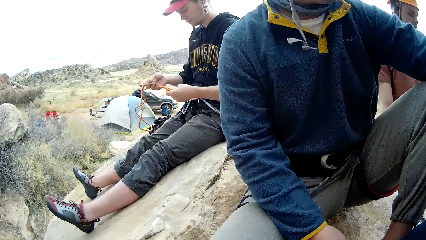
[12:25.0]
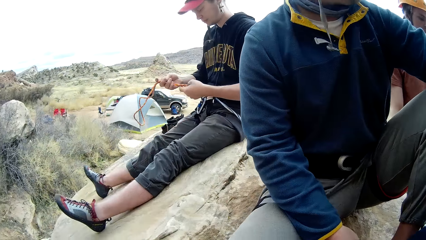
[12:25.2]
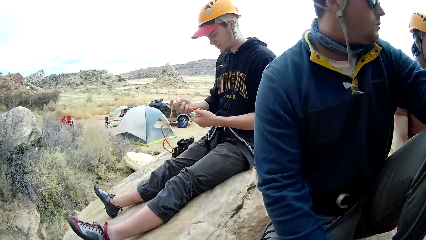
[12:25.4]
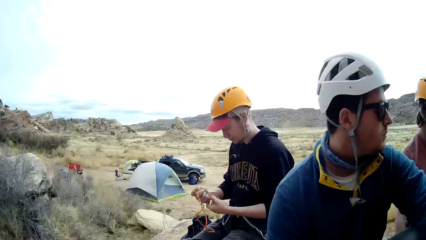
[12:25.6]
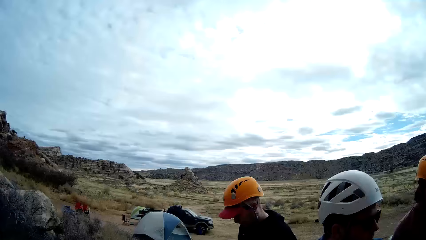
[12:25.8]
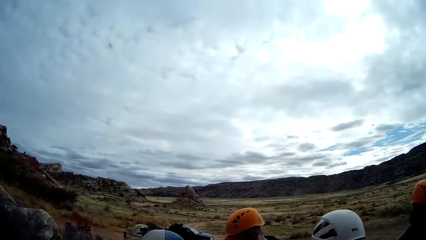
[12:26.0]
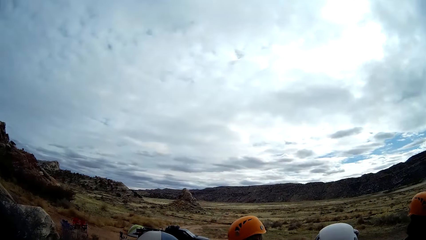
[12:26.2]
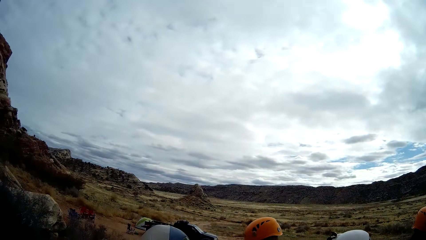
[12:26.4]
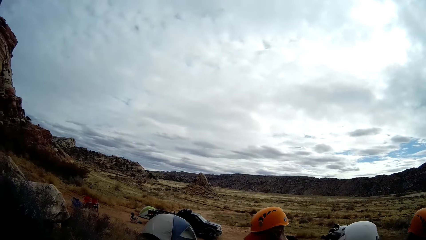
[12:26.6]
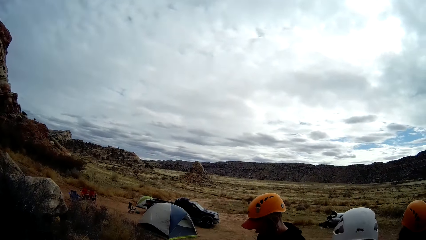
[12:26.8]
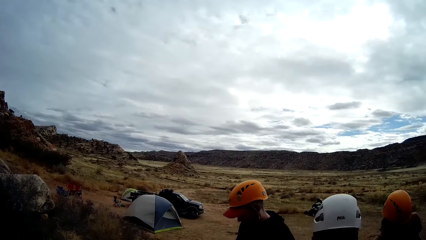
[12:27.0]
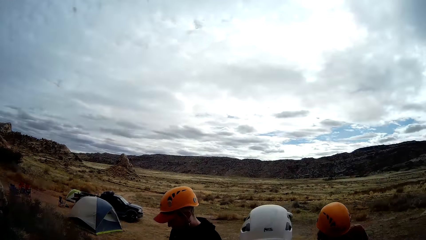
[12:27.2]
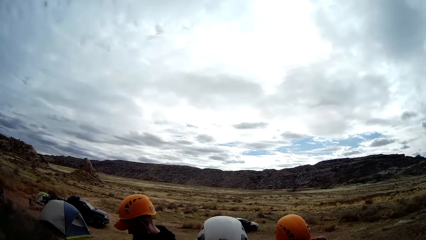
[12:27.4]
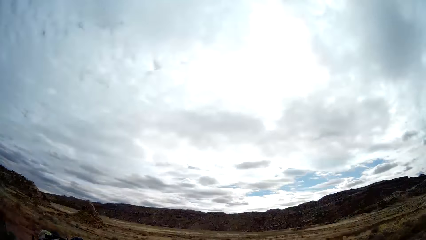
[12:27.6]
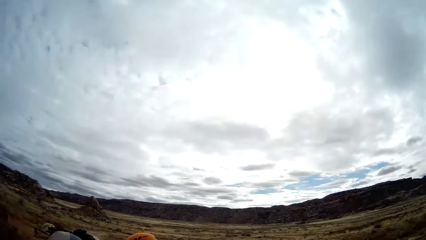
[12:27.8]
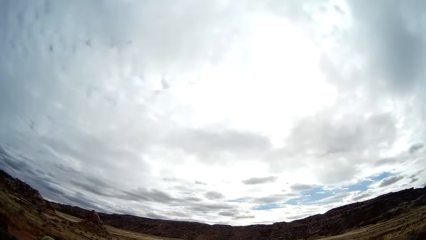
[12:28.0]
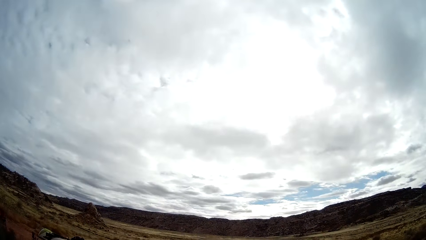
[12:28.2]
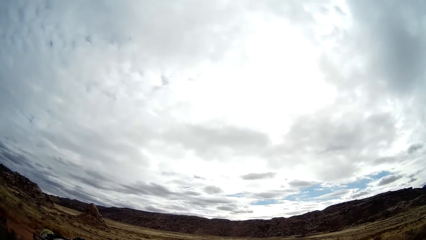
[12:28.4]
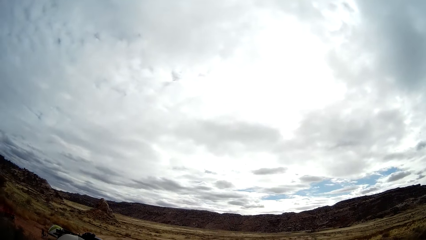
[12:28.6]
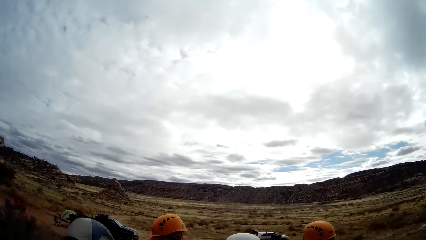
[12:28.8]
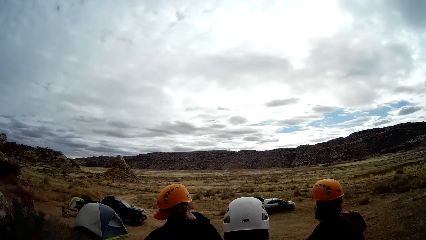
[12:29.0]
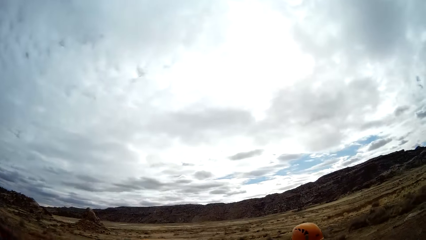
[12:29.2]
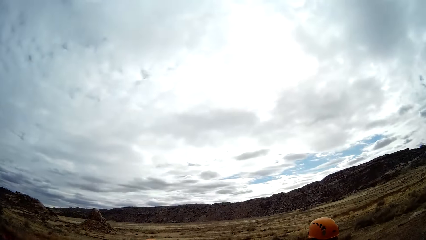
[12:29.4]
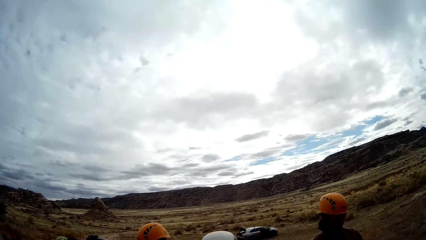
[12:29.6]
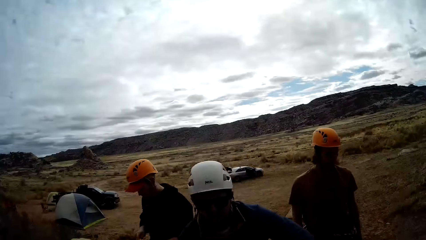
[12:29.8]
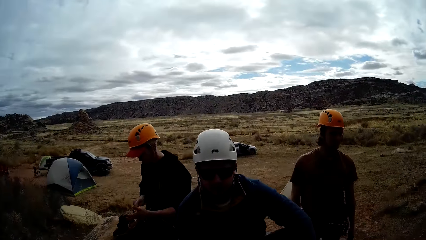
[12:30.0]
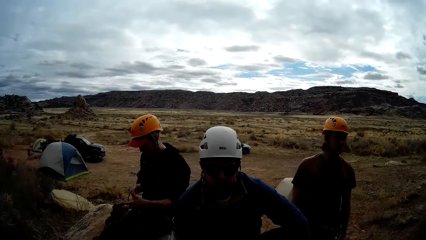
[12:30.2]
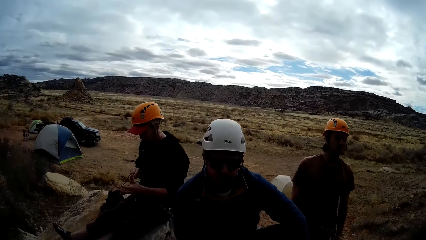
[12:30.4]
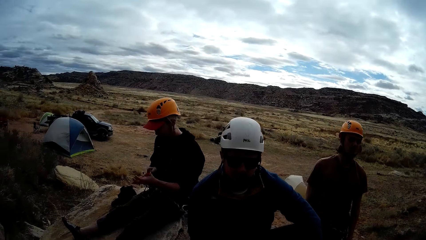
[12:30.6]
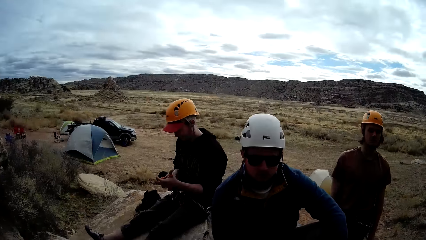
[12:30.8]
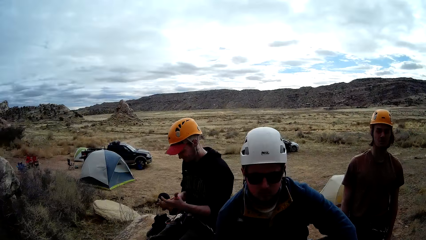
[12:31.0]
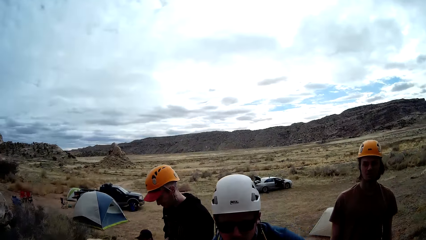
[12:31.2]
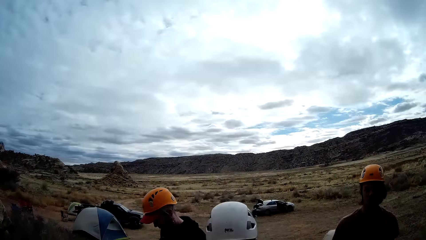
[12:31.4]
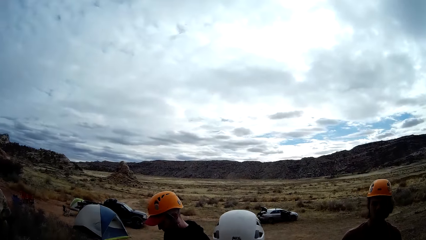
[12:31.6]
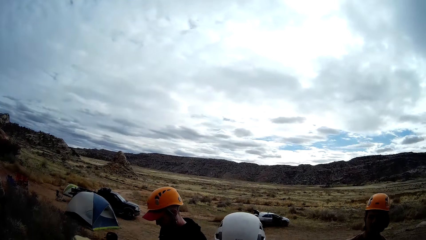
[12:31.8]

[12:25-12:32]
The camera wearer looks around.

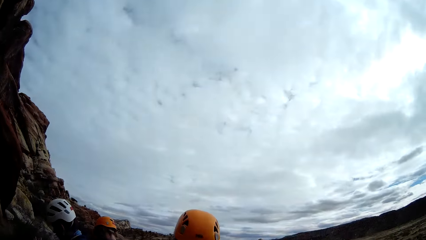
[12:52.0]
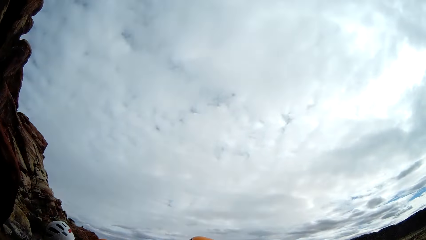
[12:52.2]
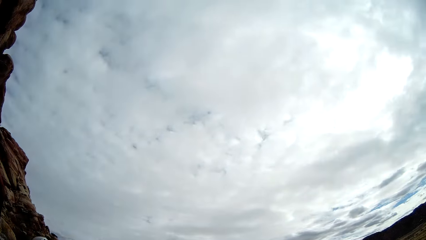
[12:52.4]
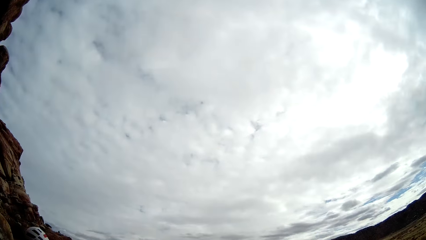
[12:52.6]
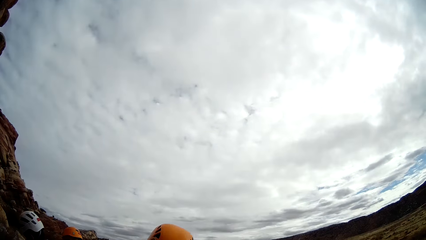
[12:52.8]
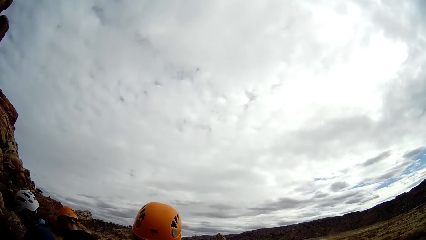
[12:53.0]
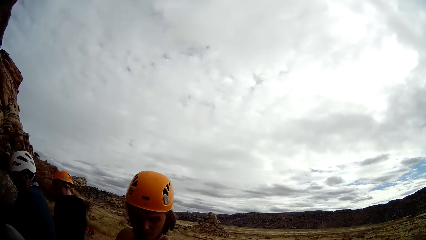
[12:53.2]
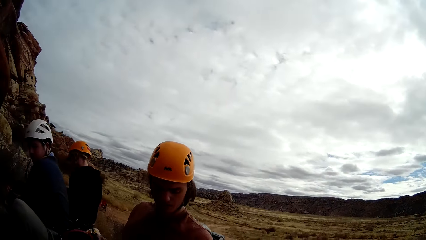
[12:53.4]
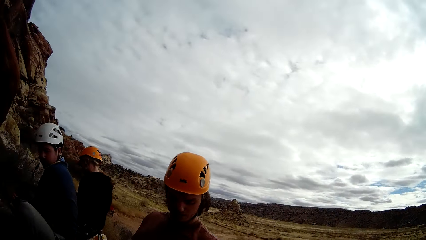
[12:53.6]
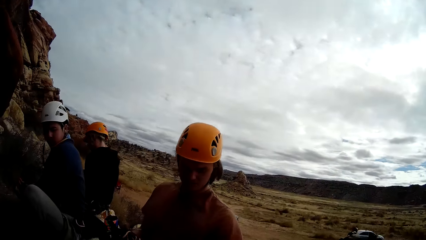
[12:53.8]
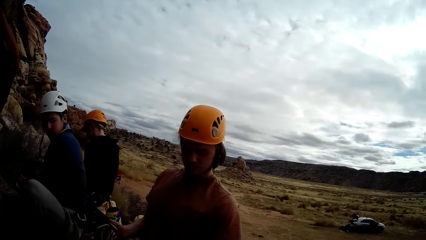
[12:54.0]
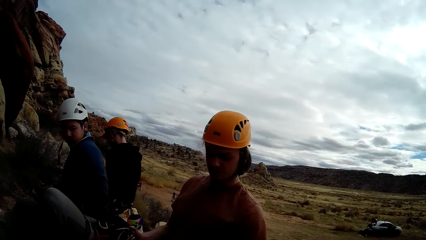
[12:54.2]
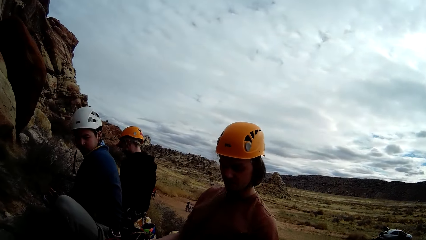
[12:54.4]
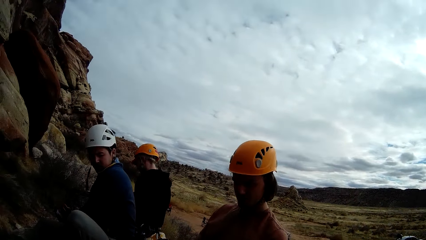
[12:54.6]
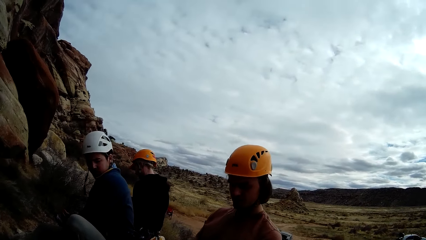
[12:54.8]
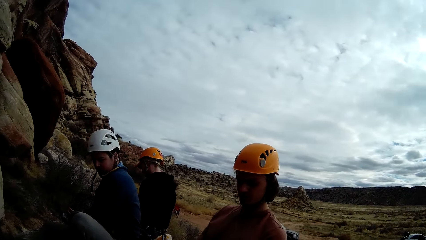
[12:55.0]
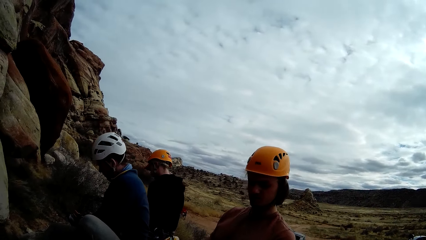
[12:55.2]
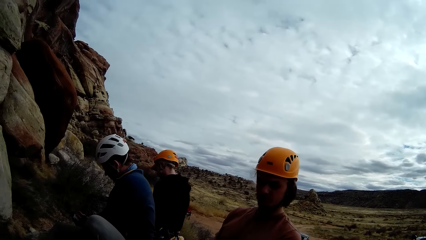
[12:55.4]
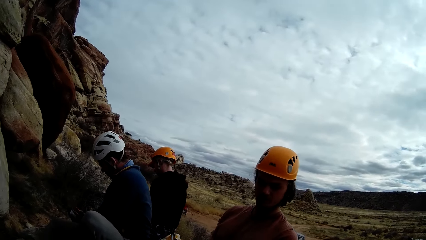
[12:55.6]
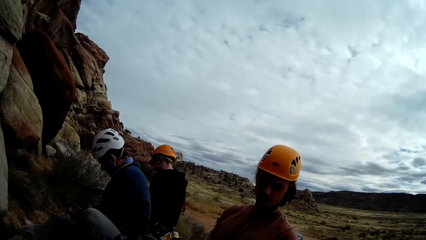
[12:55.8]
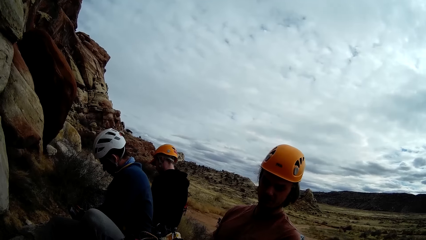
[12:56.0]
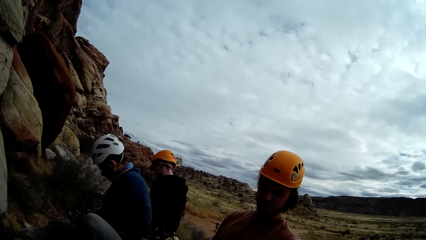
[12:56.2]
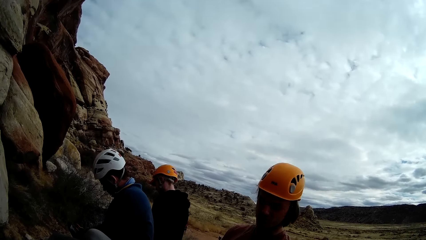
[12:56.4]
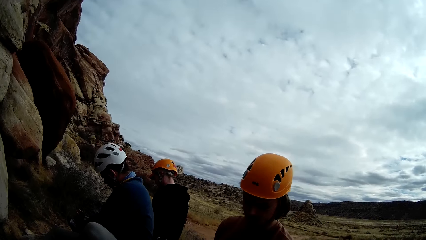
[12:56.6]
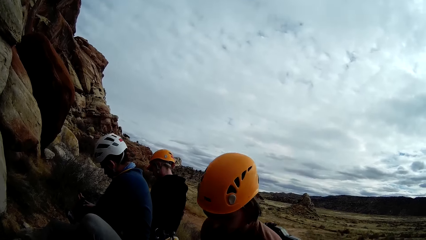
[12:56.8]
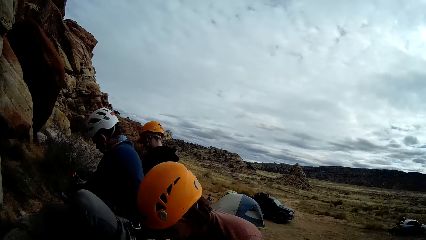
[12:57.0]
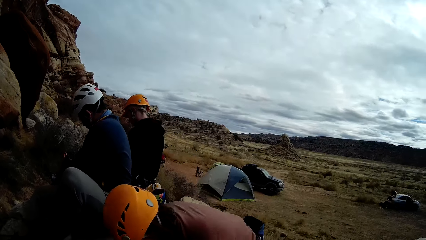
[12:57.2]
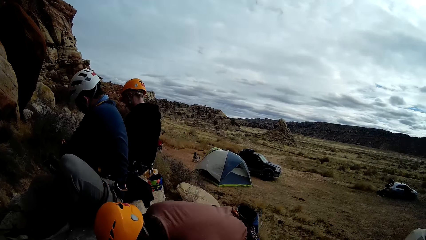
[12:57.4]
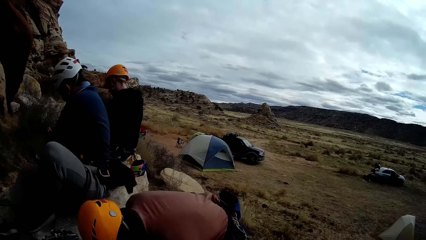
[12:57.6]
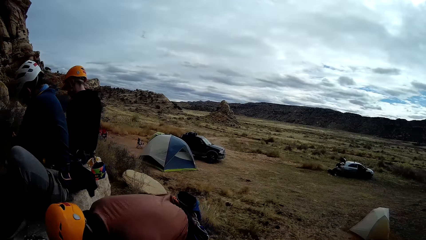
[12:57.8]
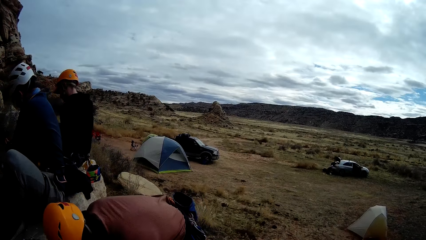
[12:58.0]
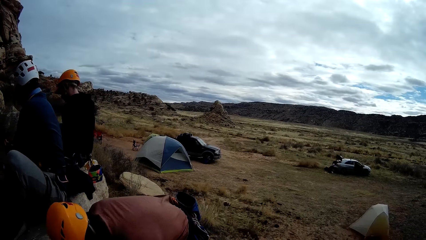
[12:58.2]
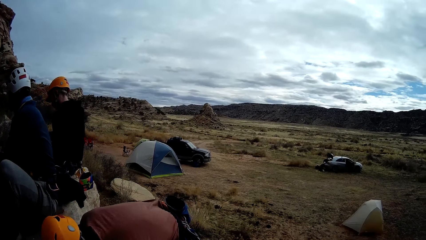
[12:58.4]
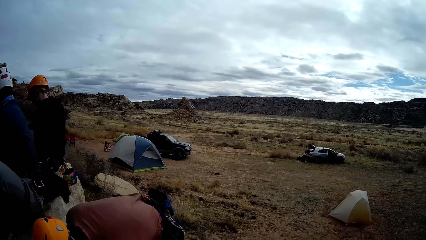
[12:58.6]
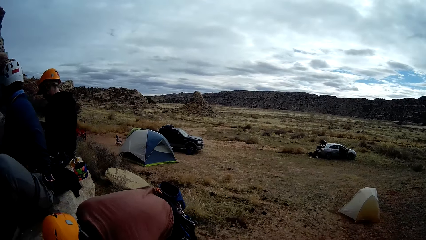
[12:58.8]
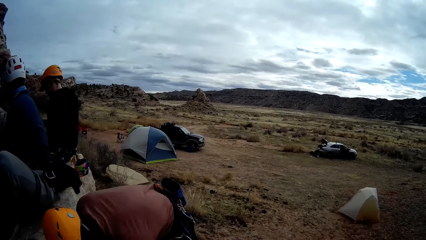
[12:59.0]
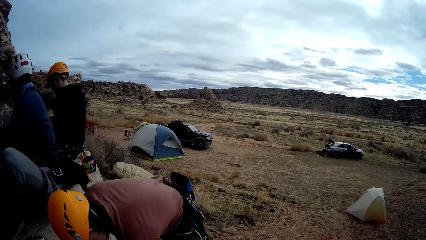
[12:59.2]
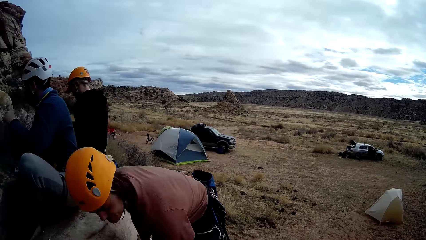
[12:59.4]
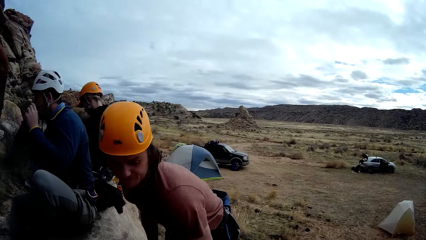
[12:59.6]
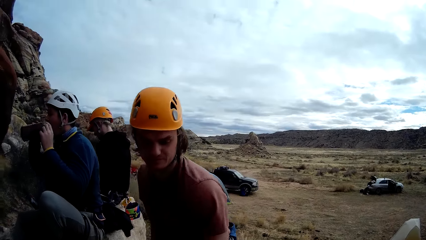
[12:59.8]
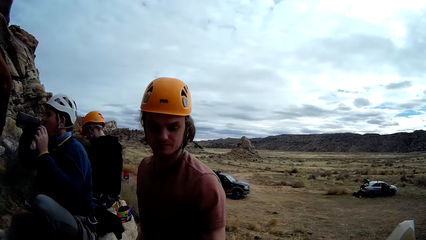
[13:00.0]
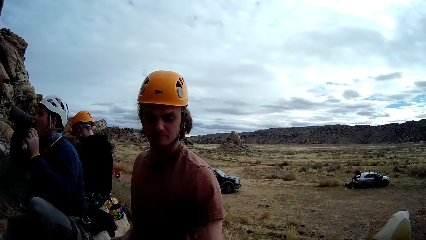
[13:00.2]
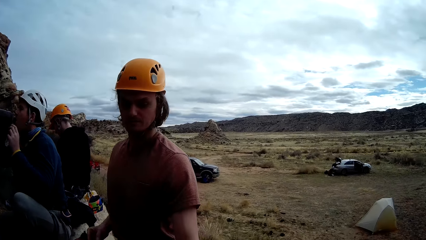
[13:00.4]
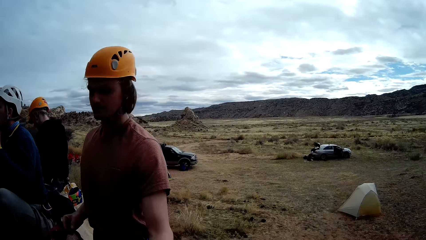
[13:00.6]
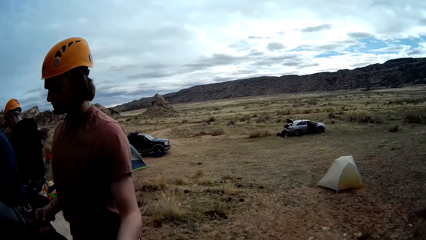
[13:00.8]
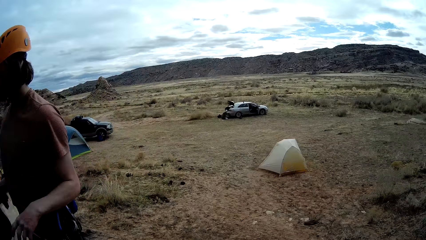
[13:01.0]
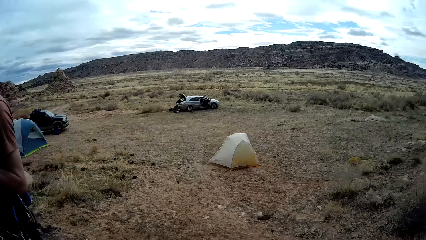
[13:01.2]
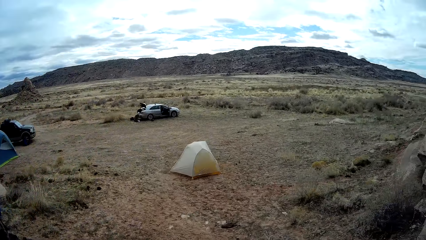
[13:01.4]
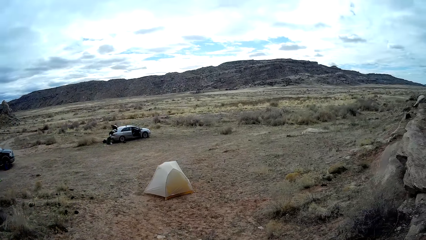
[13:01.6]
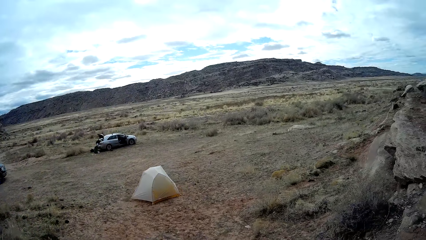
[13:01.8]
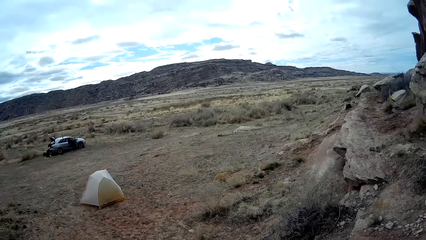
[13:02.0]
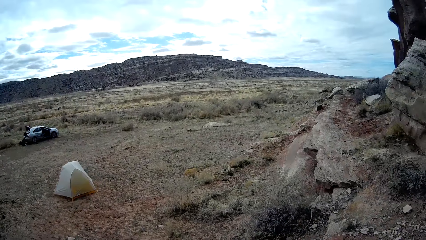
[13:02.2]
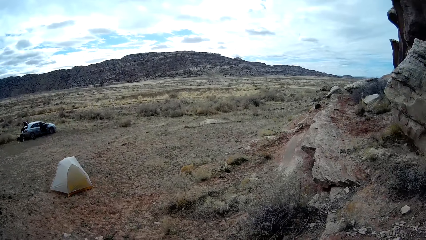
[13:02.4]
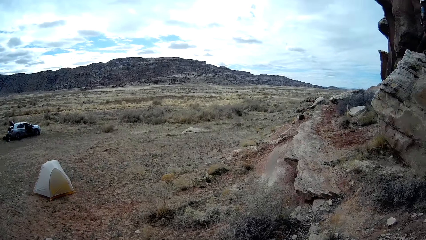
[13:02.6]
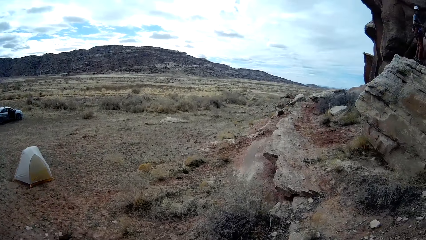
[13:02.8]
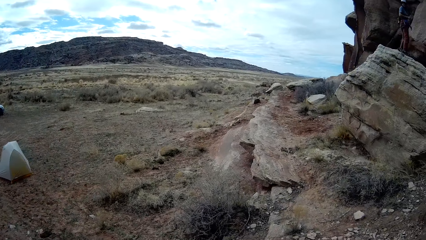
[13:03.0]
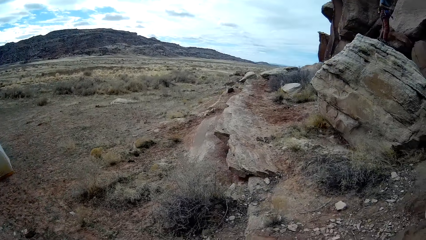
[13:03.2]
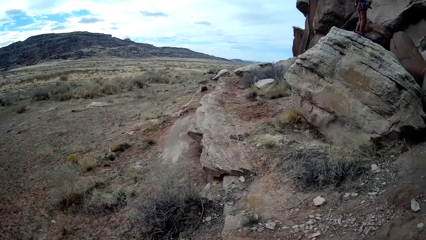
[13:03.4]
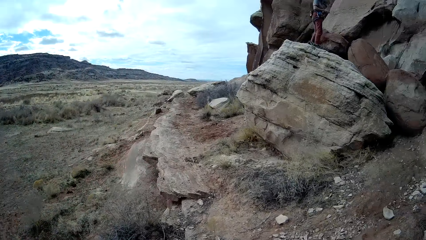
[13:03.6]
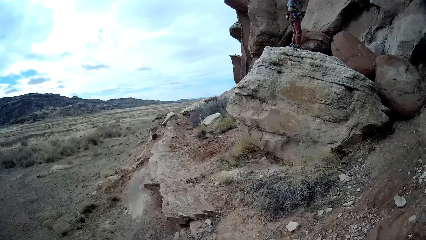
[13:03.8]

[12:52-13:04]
The camera wearer interacts with the man. They look around.
